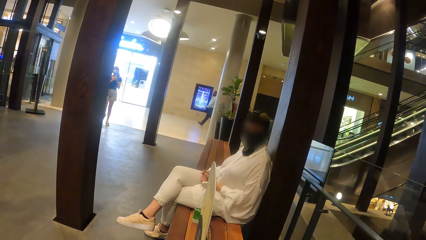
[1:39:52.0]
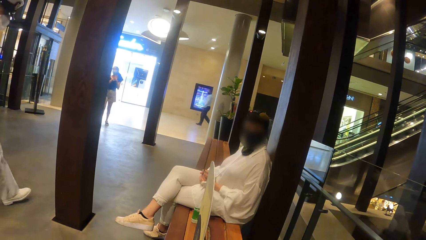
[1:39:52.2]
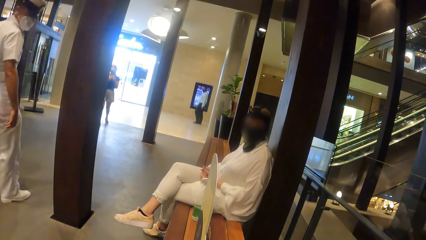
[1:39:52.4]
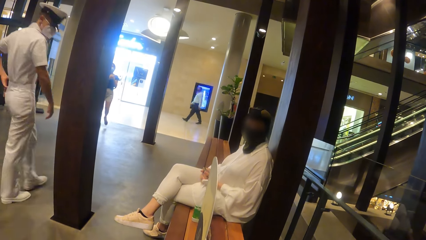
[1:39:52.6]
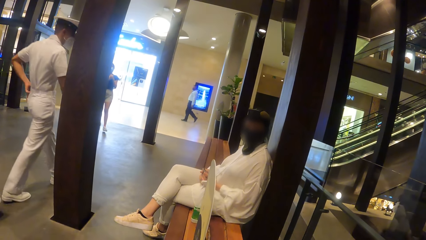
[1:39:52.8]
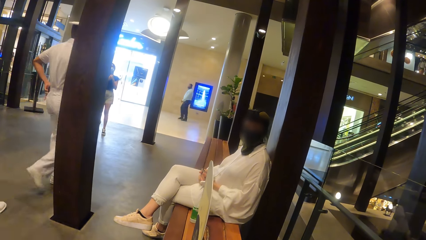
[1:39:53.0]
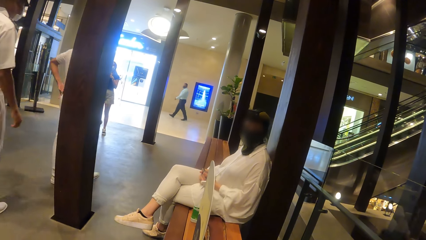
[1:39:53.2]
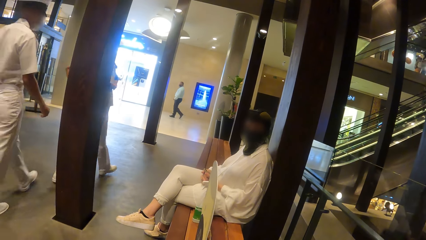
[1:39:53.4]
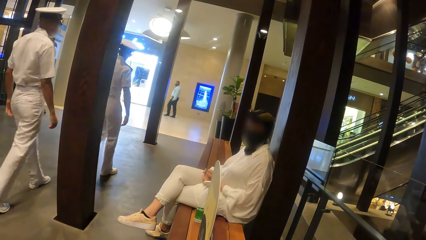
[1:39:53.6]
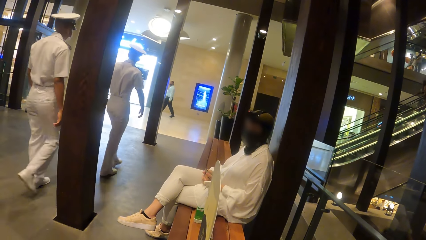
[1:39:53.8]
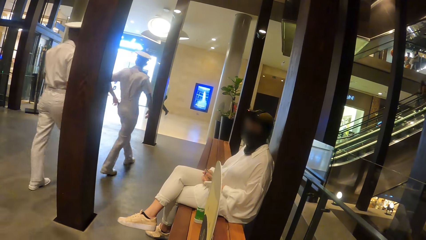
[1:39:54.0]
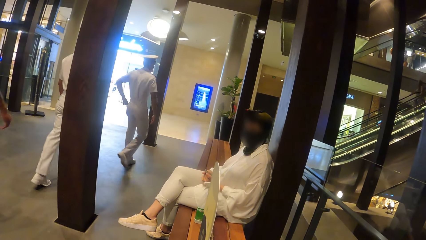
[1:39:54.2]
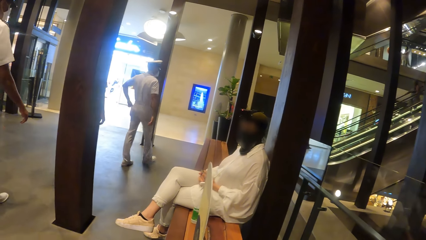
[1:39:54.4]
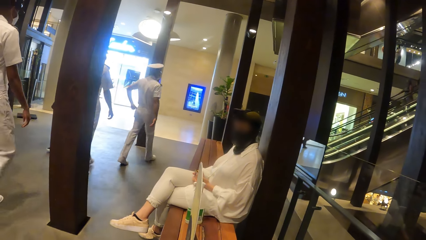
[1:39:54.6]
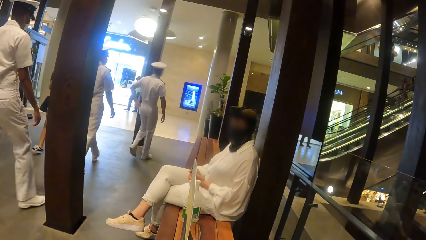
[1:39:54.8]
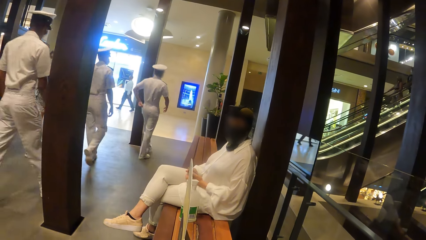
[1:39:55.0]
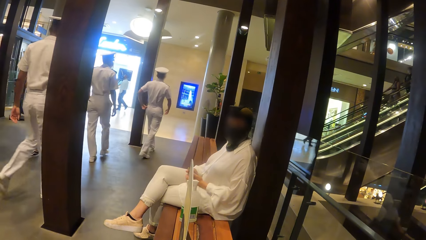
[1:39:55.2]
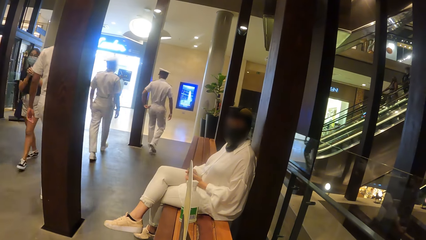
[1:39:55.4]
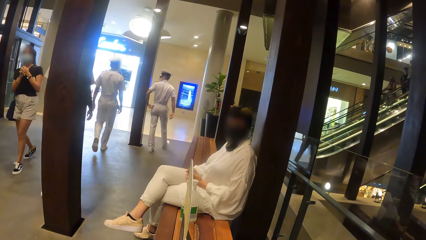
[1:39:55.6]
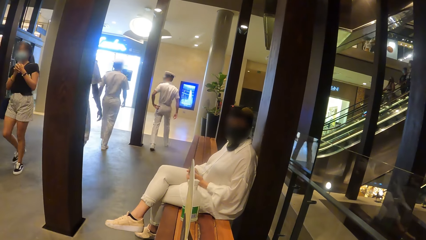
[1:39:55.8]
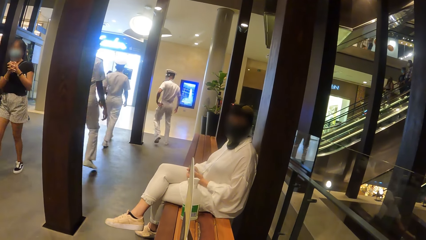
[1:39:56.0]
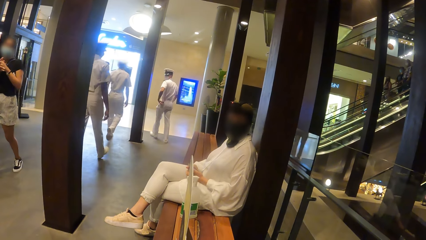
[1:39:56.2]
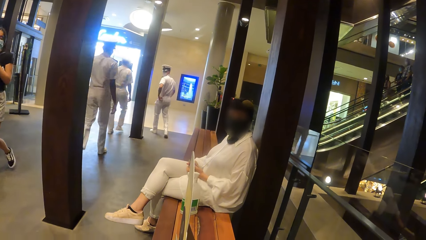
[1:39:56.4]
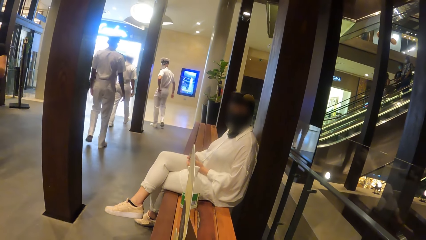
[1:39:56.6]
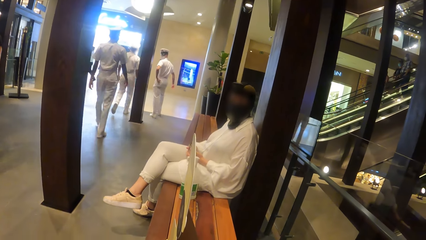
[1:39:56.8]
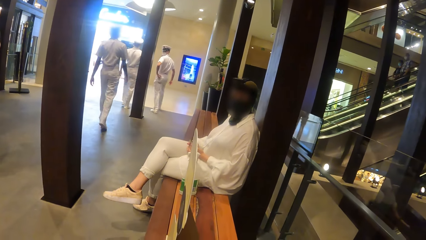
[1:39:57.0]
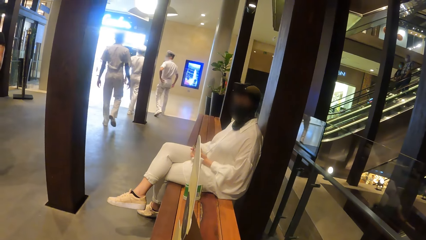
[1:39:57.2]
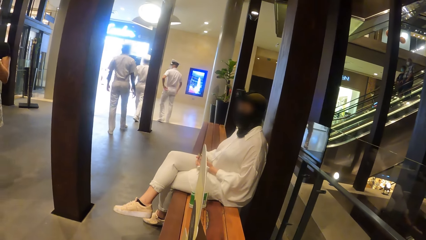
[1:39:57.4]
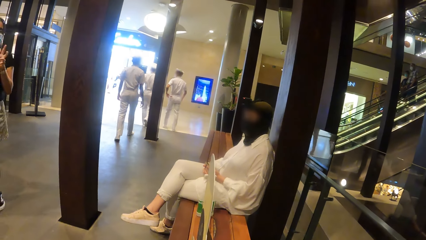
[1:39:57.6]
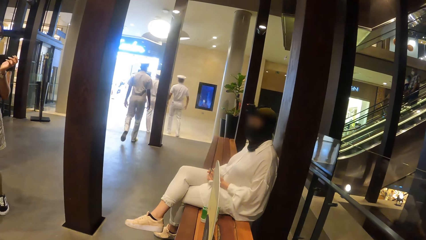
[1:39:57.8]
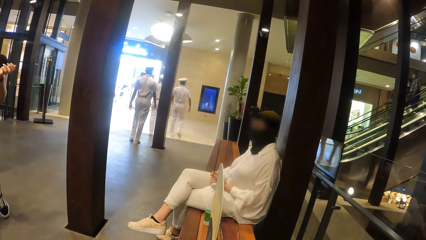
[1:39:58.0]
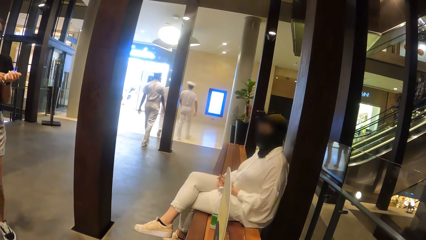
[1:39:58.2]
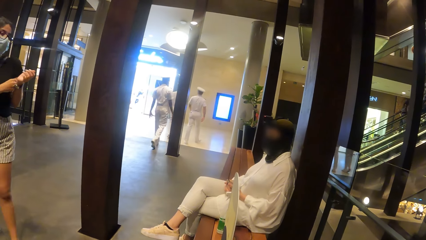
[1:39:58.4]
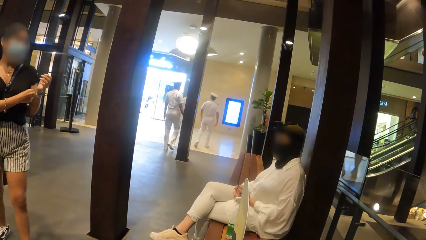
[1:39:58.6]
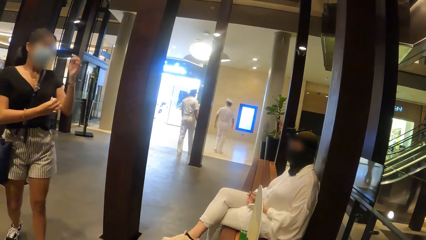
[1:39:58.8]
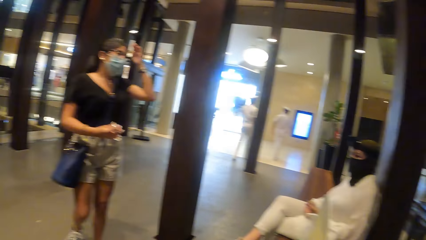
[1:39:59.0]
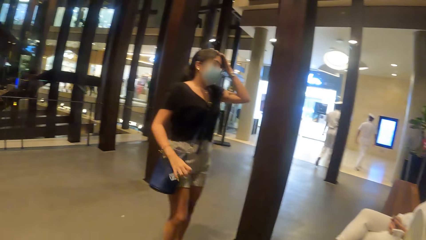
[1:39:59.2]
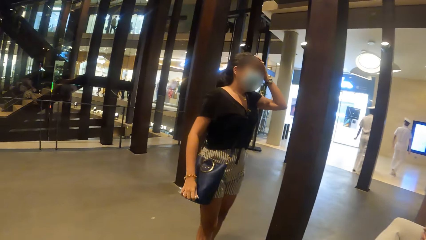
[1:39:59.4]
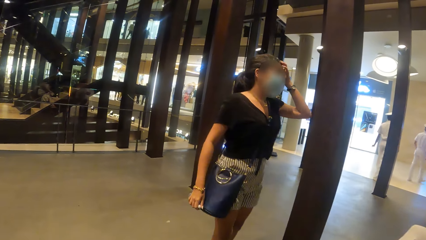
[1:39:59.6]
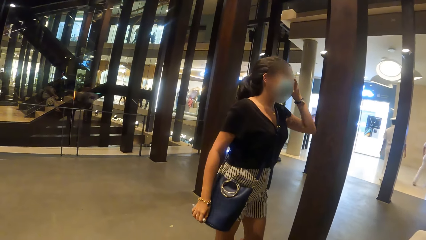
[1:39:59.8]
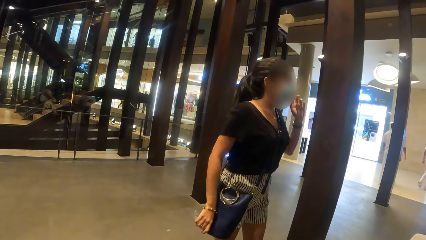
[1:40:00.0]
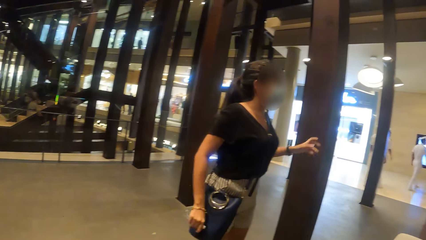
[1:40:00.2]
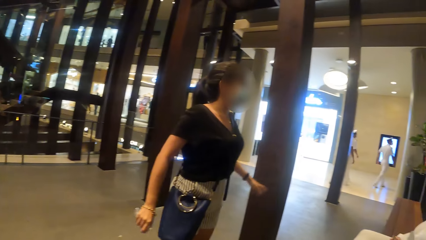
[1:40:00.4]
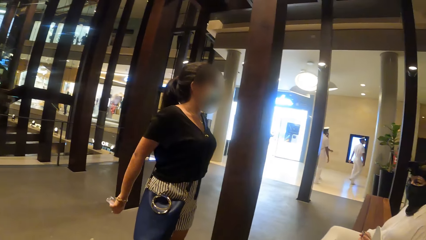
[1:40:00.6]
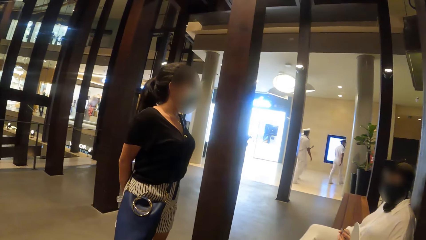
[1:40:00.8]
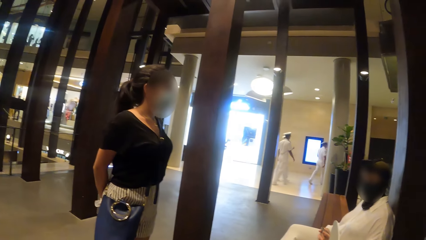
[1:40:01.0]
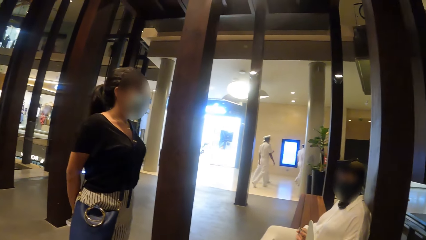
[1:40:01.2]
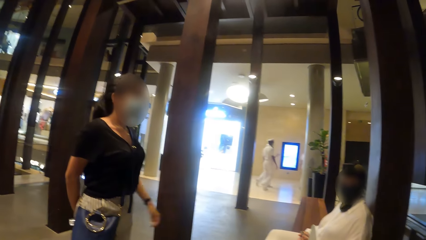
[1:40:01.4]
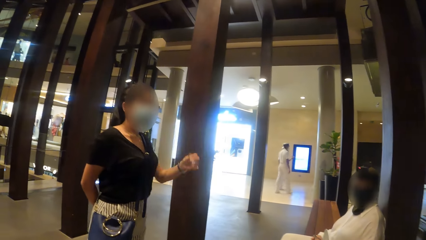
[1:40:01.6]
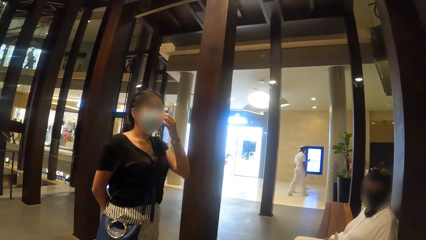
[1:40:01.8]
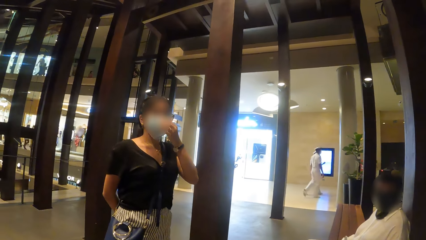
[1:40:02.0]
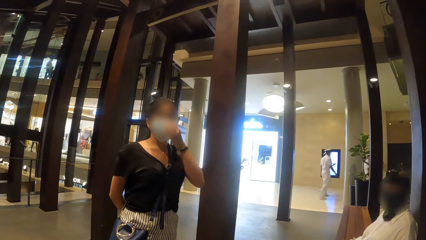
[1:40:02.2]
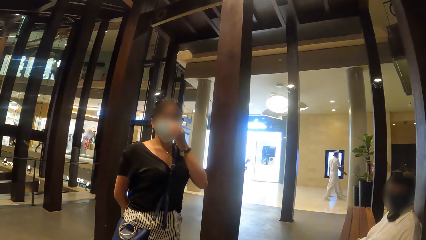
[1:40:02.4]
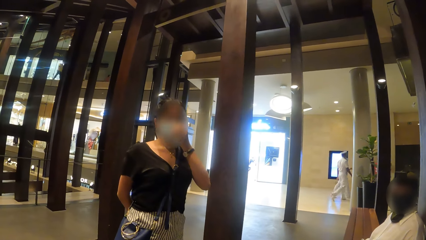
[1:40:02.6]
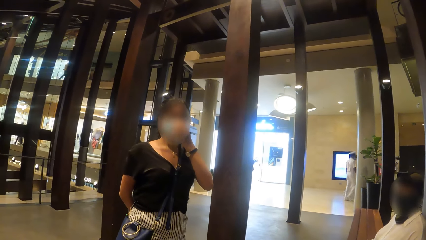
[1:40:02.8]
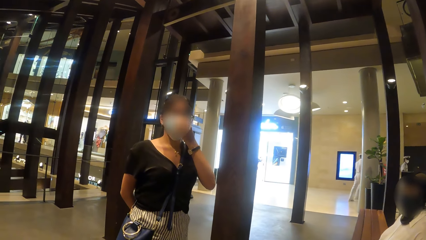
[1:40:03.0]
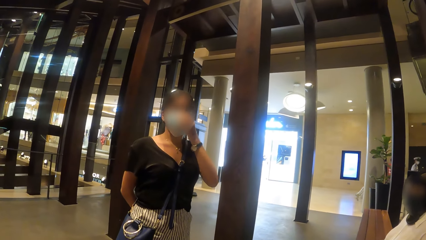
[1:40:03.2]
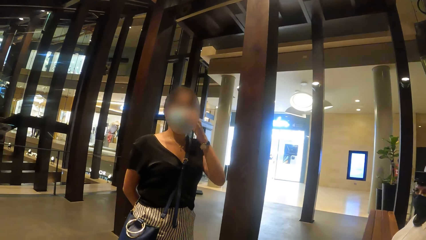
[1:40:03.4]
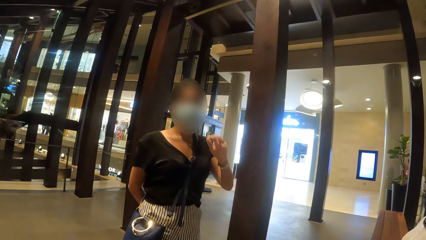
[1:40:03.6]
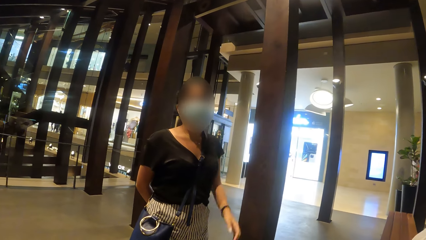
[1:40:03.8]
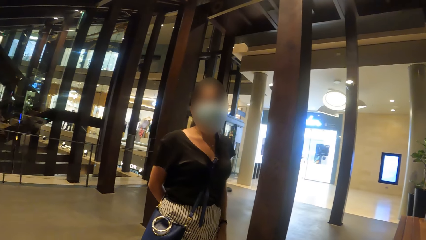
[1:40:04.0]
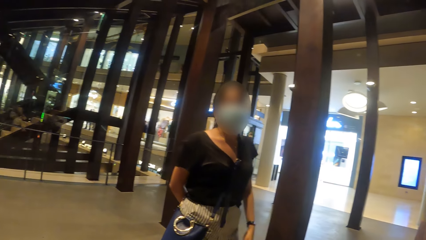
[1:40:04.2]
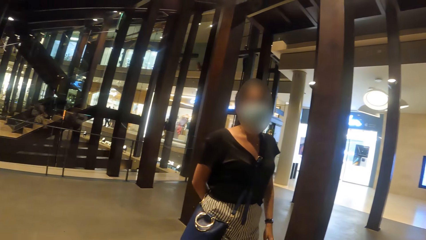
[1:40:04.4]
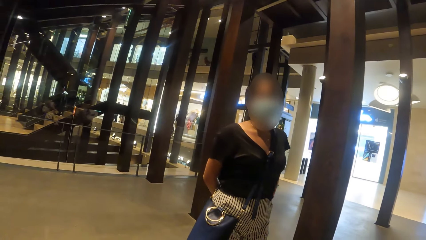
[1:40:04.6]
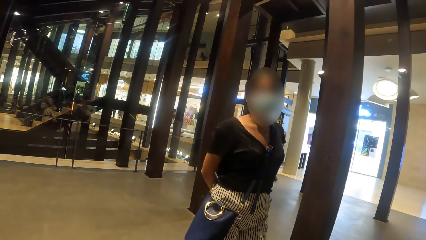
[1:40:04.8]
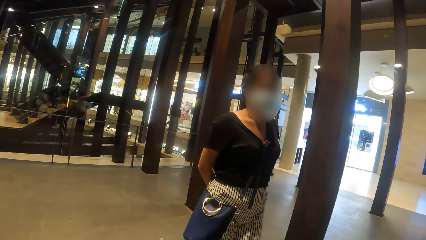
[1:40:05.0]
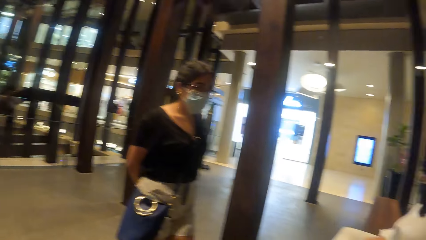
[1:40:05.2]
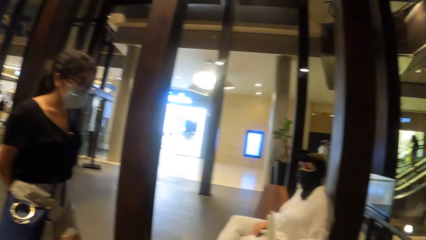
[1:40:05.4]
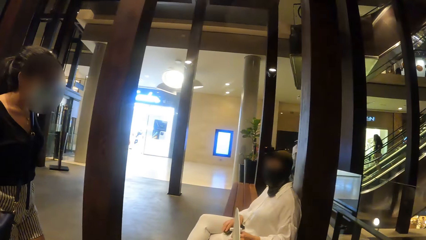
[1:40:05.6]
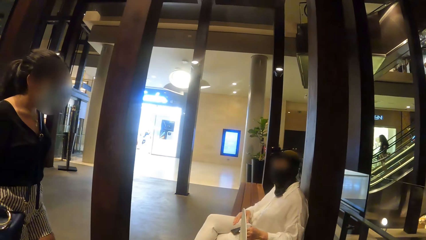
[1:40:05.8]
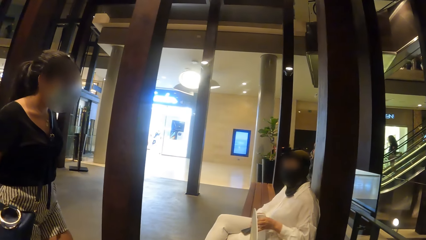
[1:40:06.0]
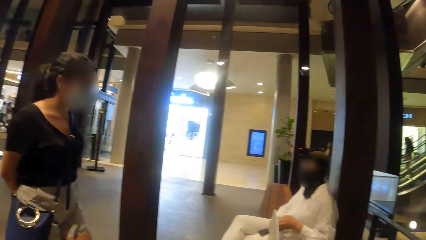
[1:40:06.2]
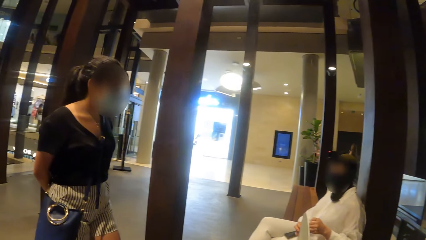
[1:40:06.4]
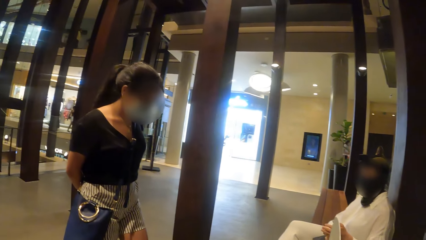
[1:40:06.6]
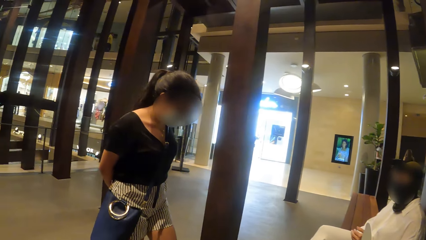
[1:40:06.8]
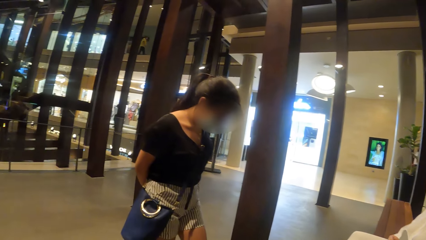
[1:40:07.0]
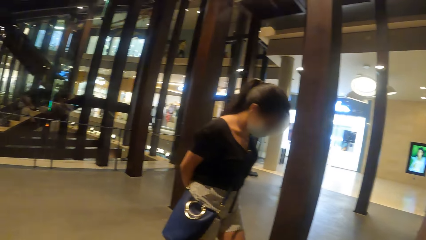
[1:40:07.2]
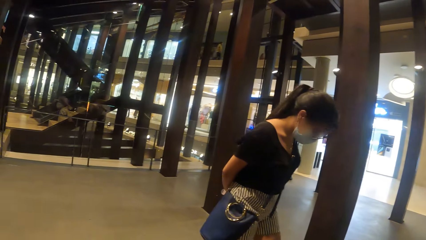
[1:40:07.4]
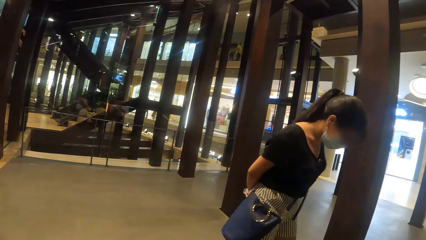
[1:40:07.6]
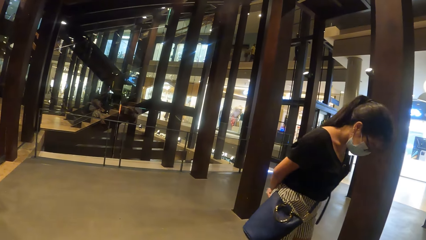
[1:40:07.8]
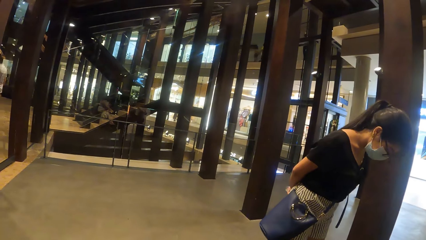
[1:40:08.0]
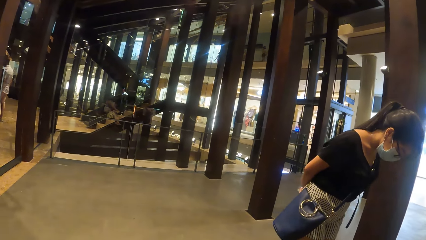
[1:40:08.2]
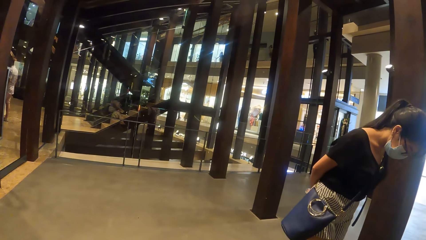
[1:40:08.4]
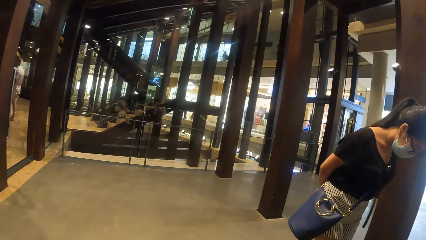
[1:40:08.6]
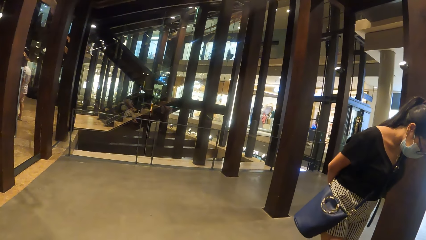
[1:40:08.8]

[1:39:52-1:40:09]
A woman adjusts a wristwatch with her right hand. The camera wearer looks around. The woman adjusts a facemask with her left hand and raises her left hand. The camera wearer drops the left hand. They look around.
